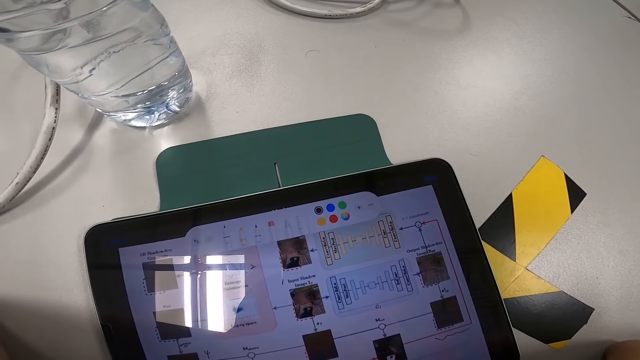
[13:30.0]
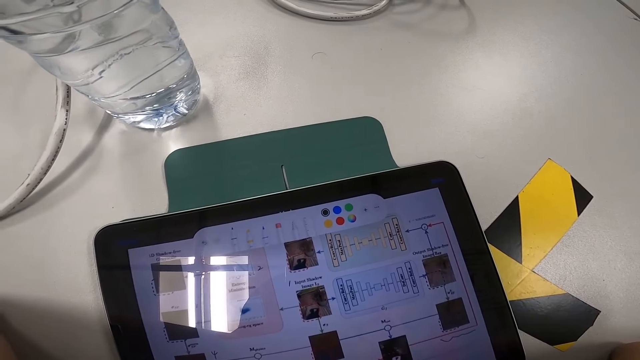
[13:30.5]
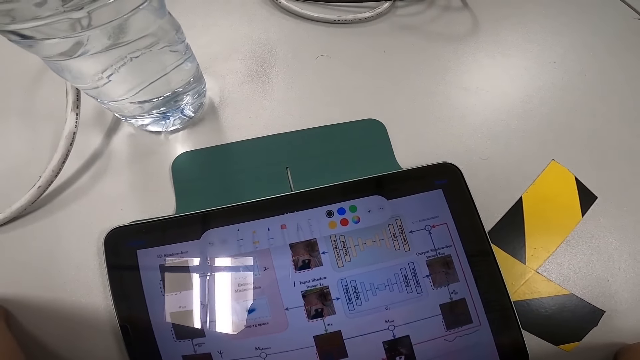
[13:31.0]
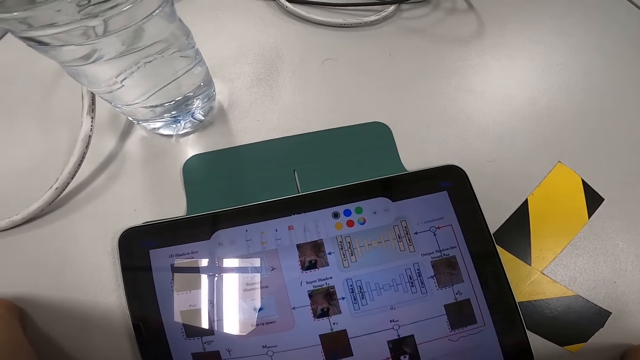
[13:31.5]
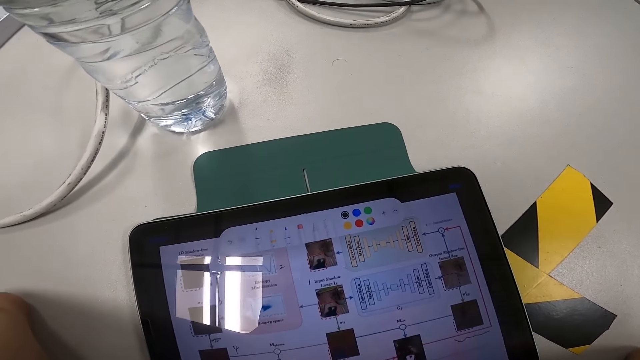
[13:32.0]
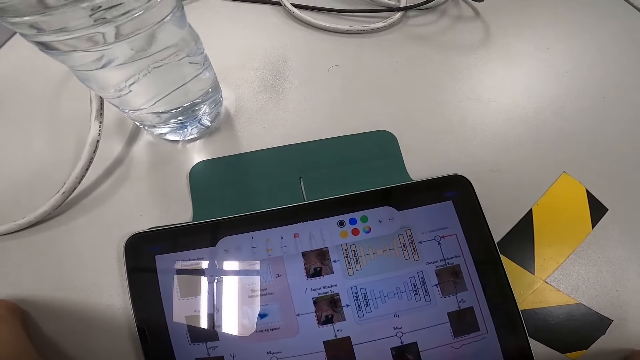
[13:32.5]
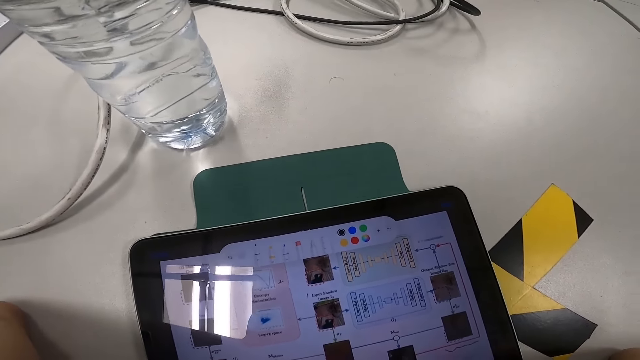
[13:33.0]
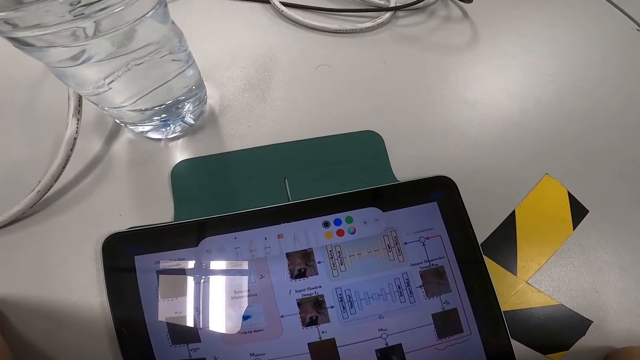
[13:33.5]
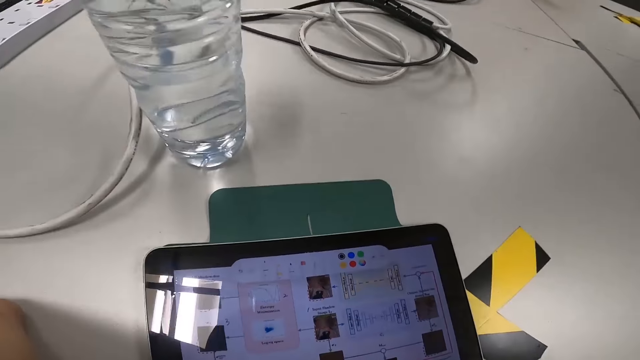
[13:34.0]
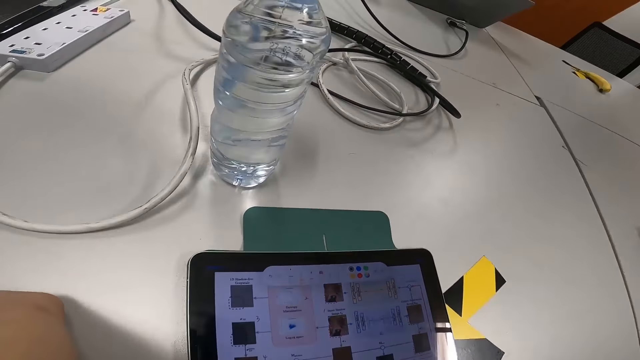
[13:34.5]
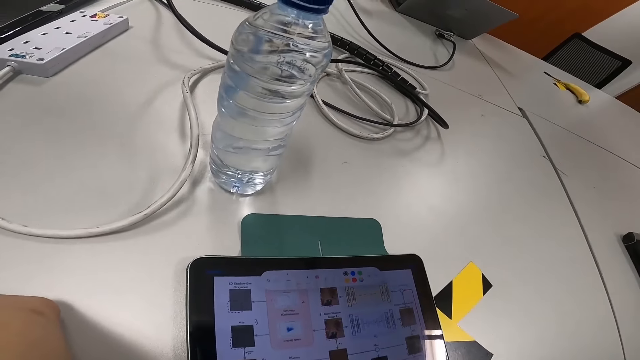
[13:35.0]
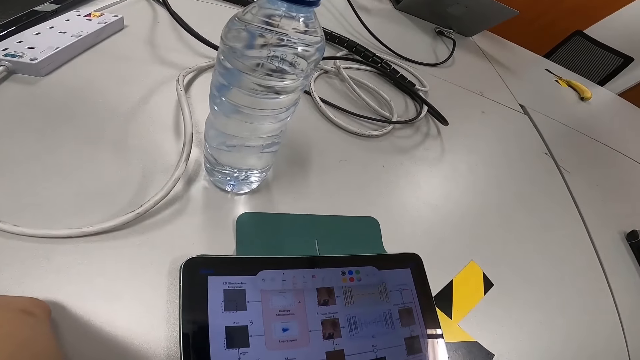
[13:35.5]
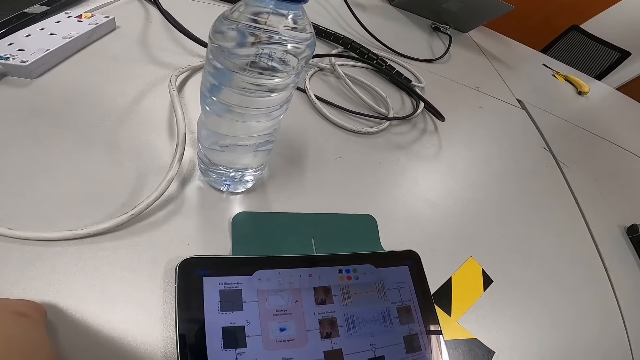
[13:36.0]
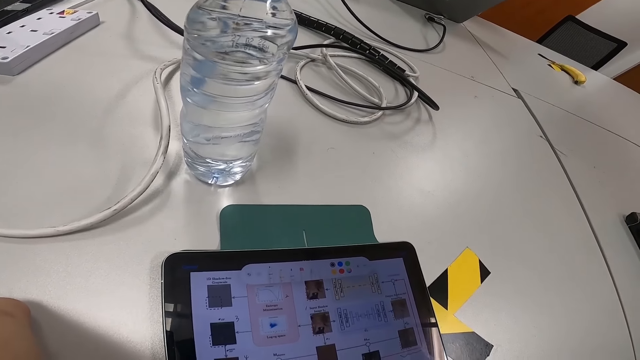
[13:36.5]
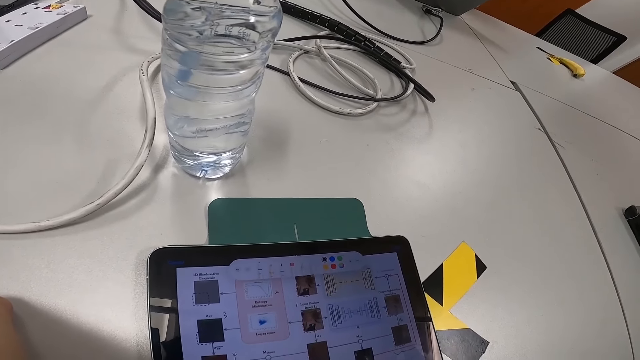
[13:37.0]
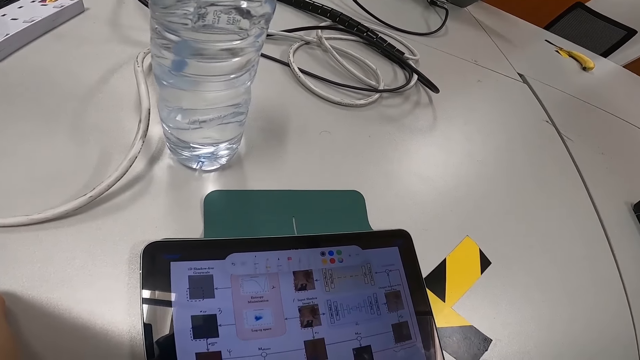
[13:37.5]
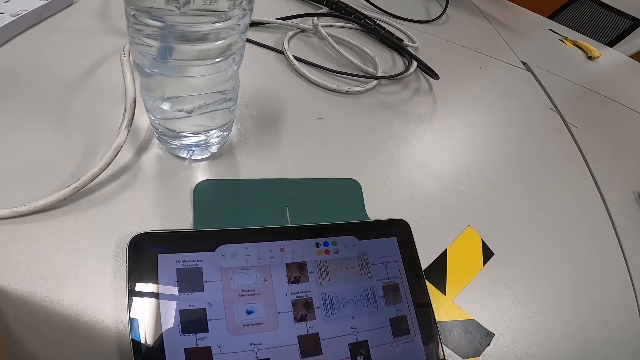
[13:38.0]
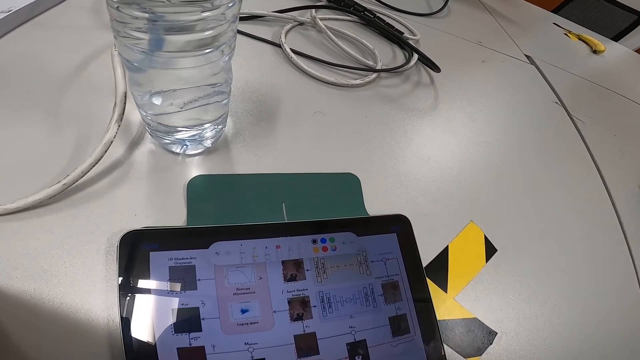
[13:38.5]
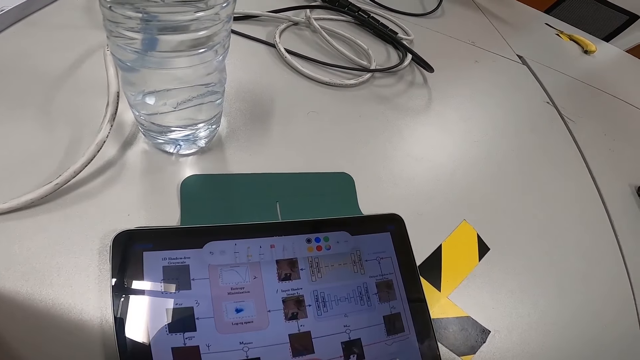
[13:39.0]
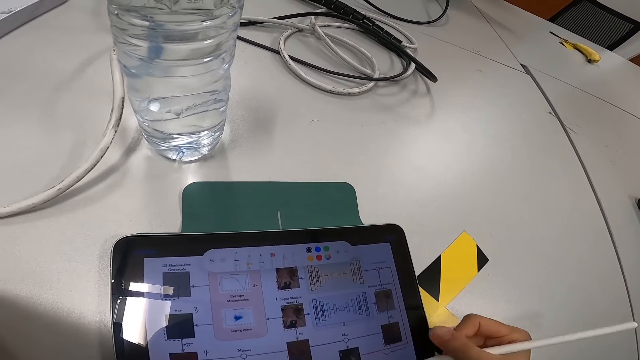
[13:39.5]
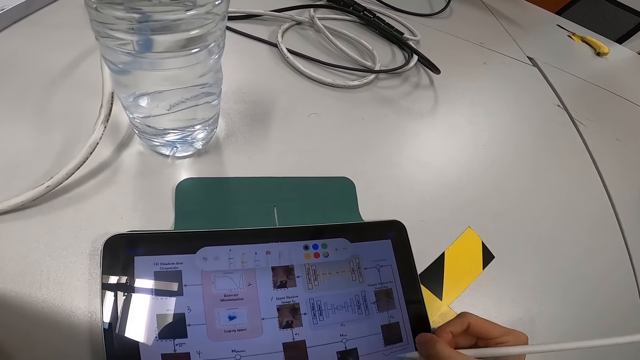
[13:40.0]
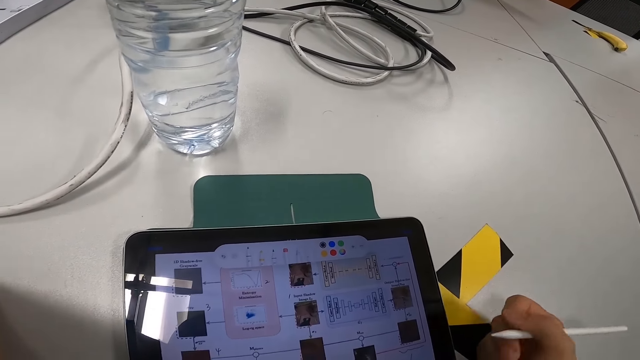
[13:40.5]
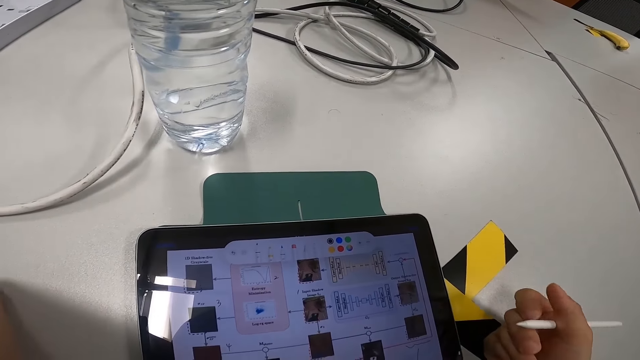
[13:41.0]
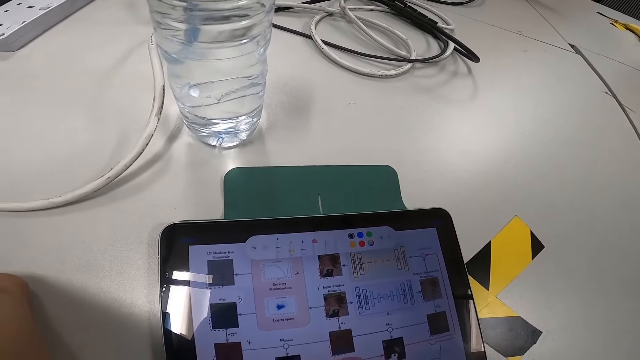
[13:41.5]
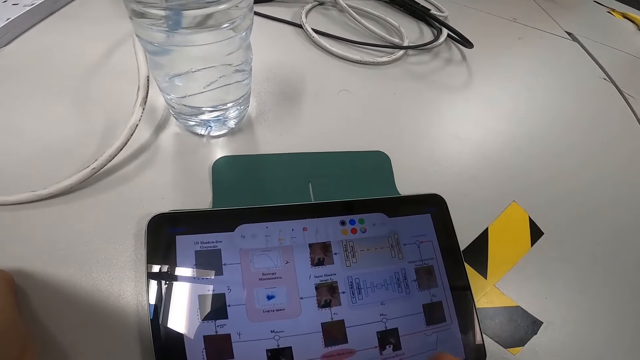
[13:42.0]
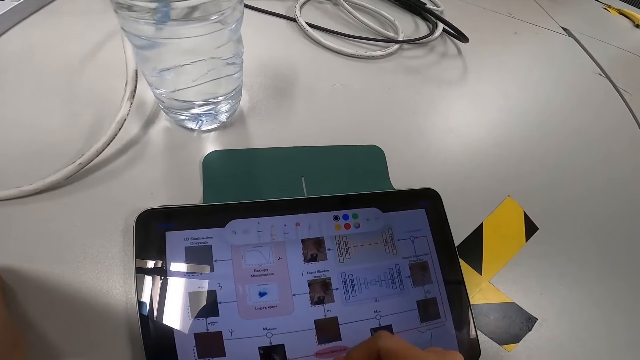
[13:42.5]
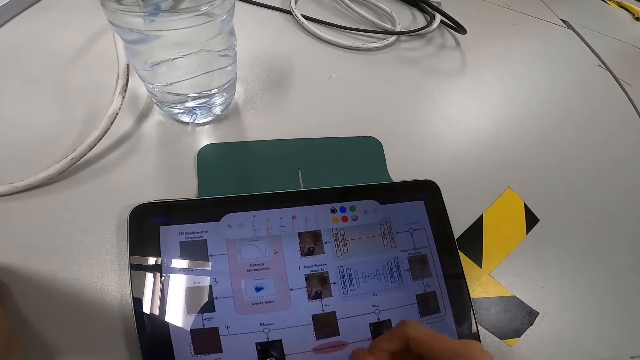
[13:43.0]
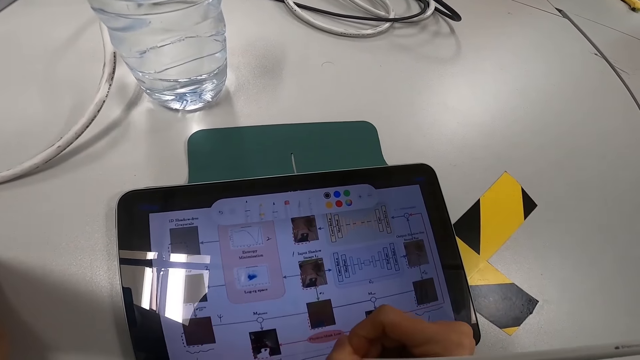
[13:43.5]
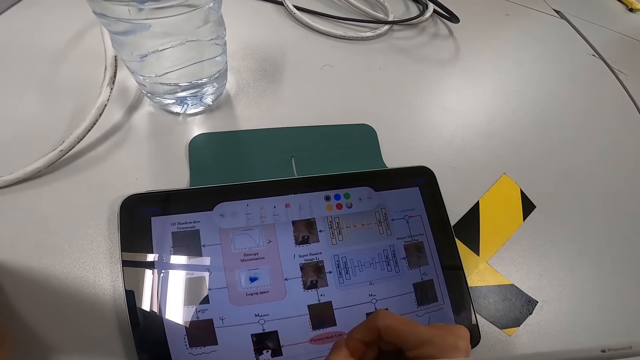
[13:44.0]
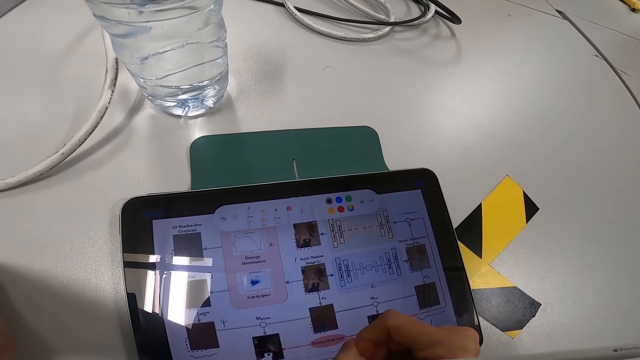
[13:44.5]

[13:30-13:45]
The camera wearer stops pointing the pen on the tablet screen. They point on the tablet screen.

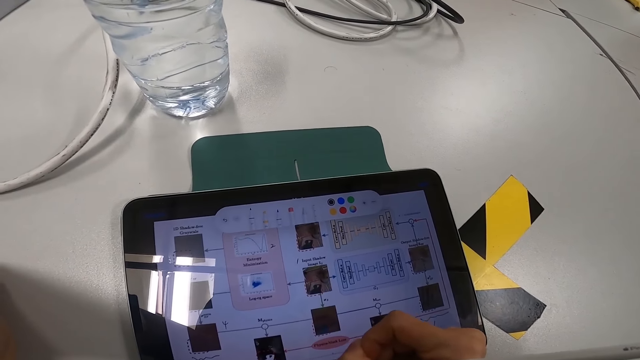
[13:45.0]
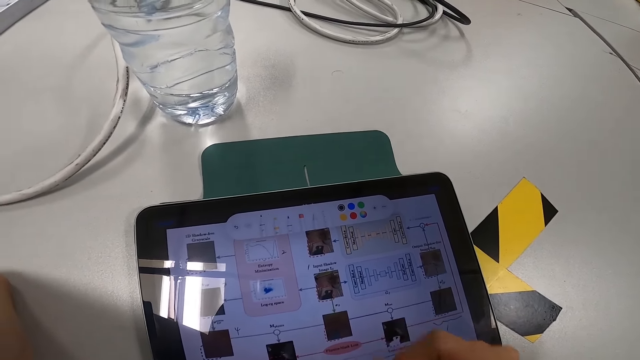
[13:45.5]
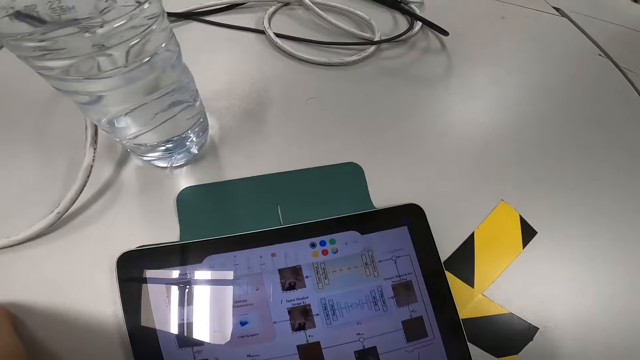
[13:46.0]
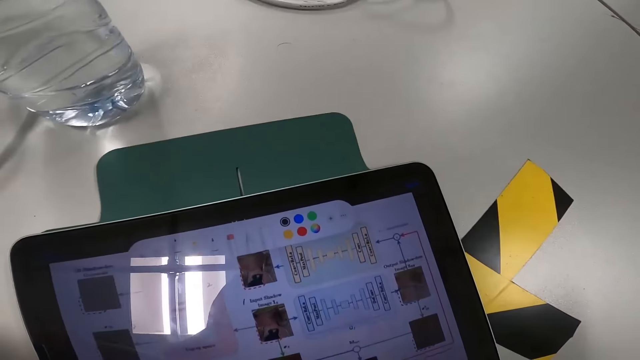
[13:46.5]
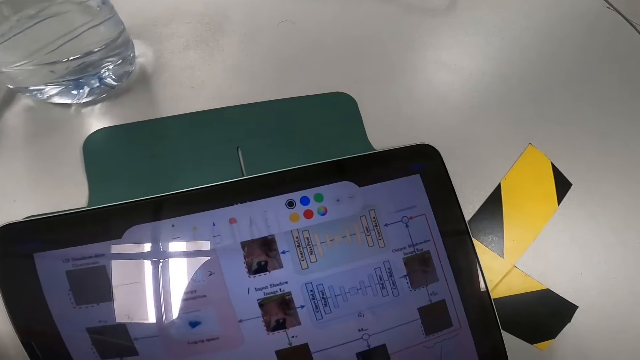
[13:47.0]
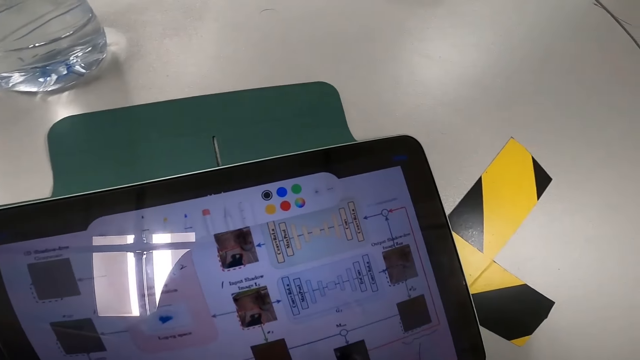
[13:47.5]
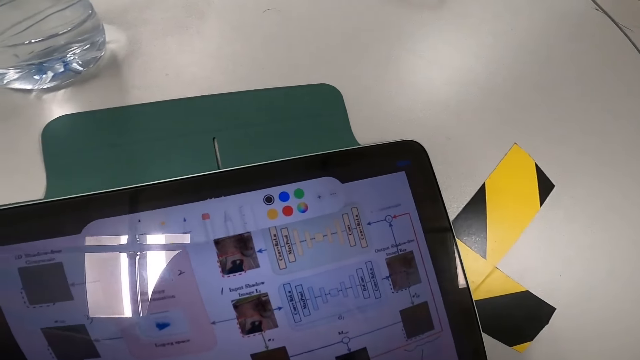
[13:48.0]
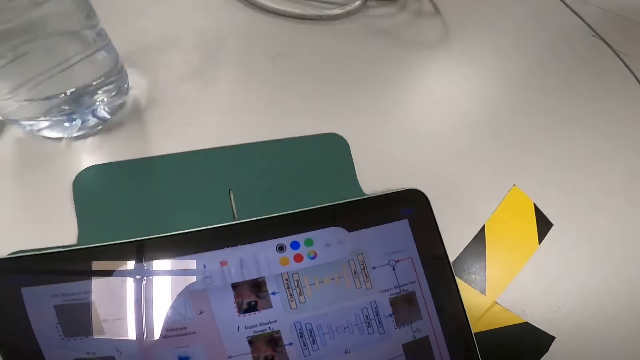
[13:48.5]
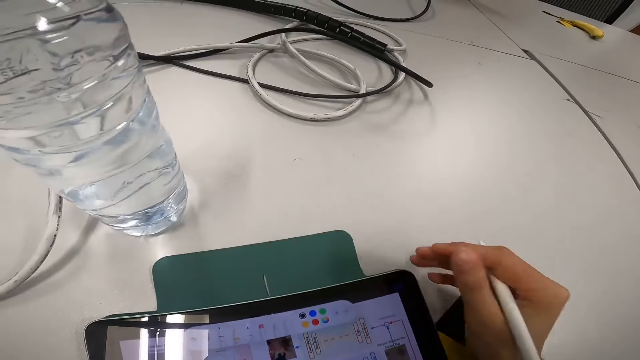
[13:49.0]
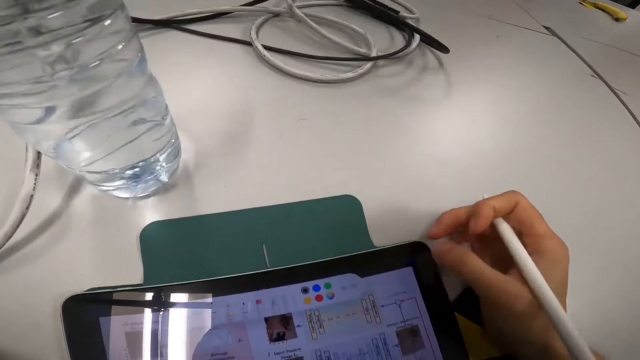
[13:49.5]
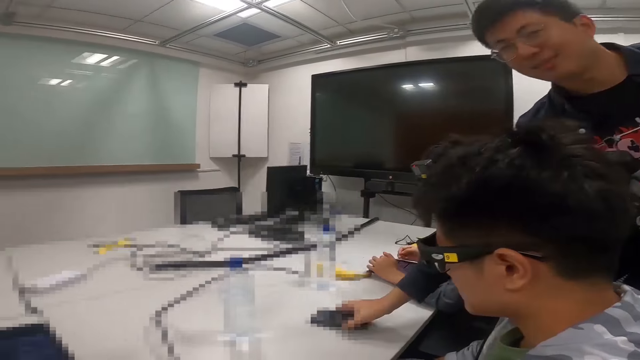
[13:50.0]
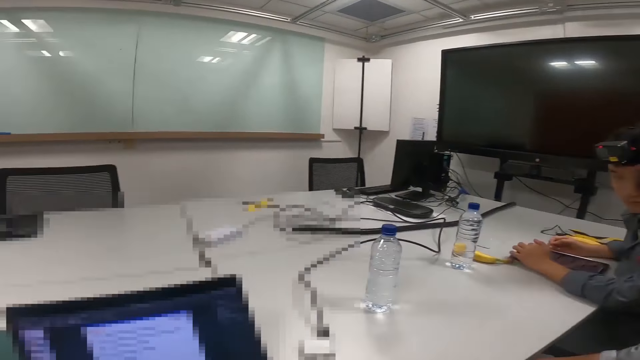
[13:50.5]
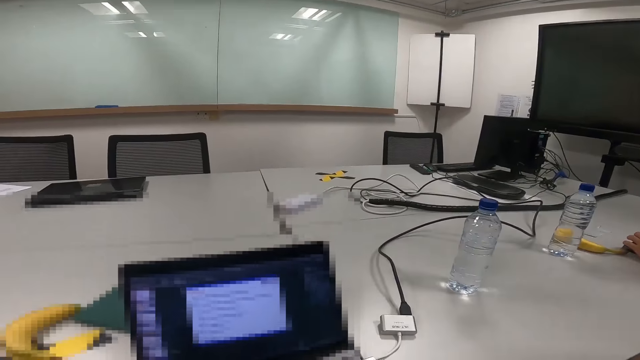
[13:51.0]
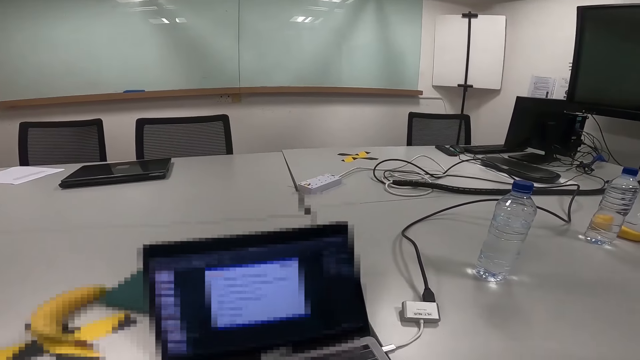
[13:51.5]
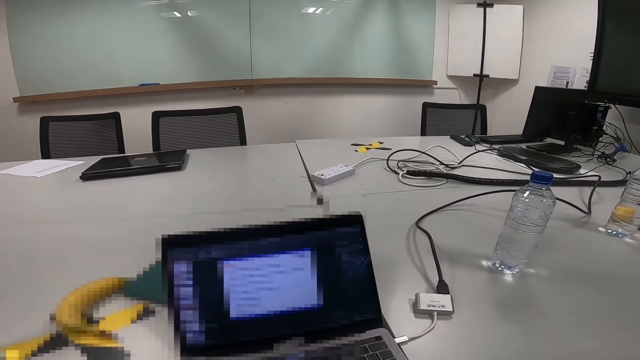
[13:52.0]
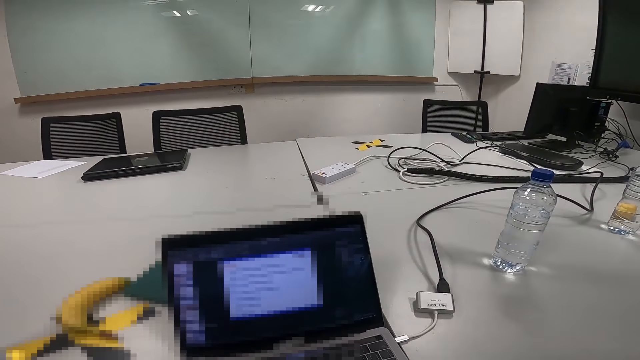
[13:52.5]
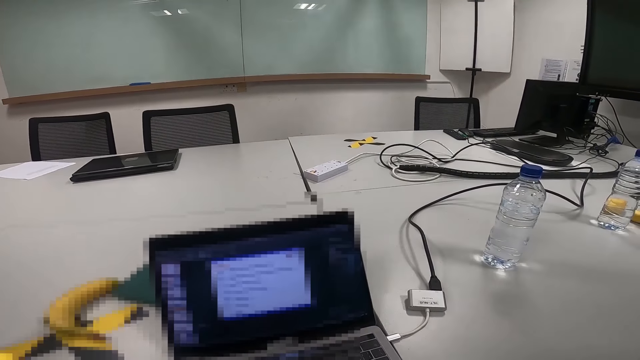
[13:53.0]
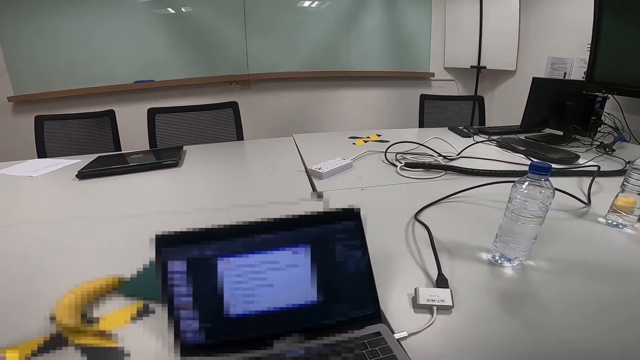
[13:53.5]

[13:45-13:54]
The camera wearer looks closer on her tablet. She looks around. She talks. She makes a presentation from her laptop.
